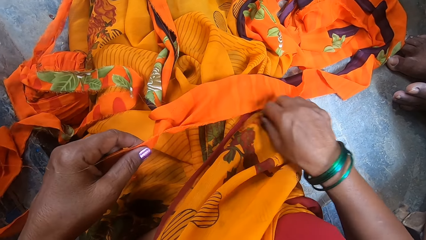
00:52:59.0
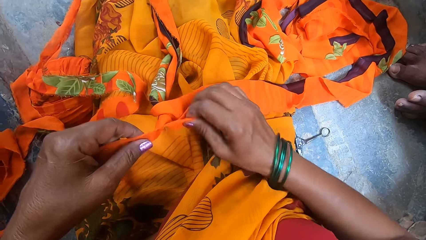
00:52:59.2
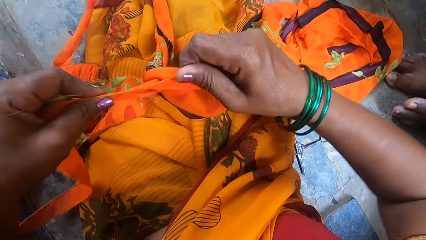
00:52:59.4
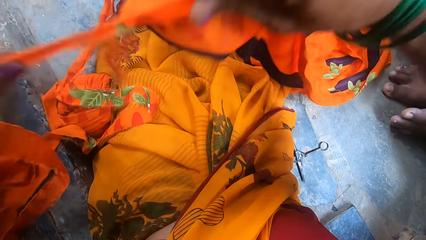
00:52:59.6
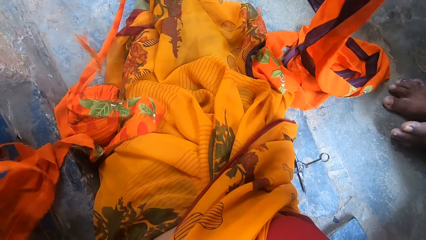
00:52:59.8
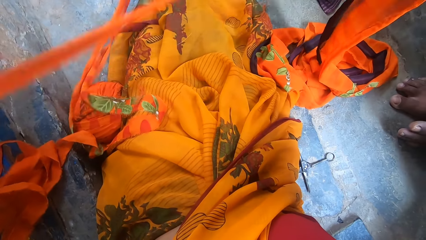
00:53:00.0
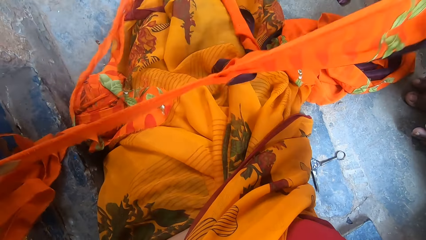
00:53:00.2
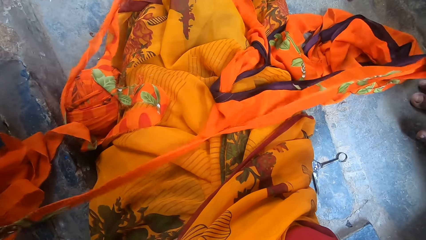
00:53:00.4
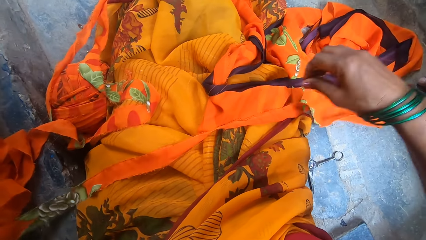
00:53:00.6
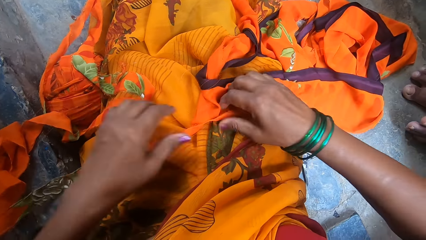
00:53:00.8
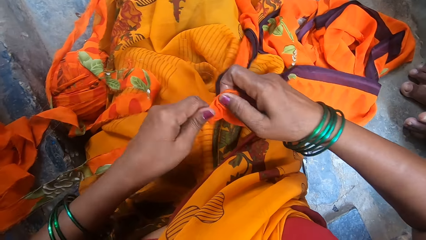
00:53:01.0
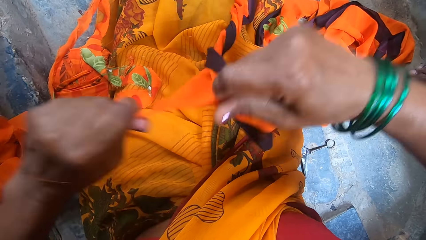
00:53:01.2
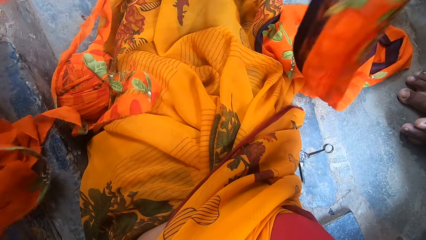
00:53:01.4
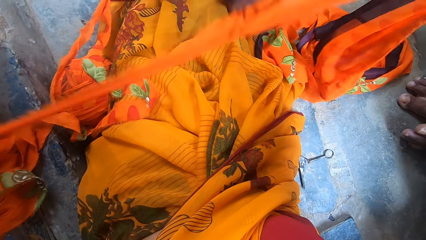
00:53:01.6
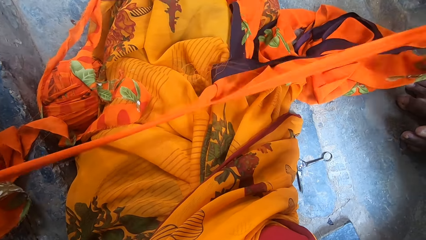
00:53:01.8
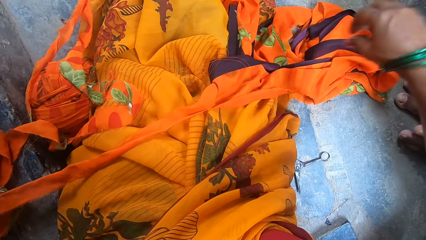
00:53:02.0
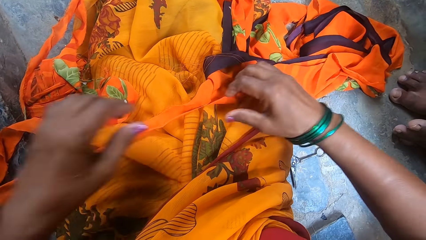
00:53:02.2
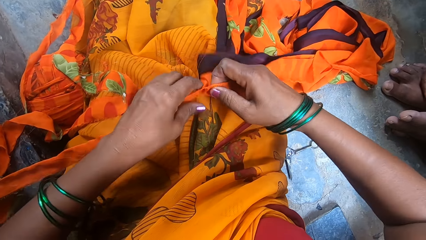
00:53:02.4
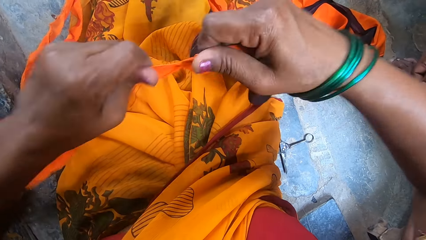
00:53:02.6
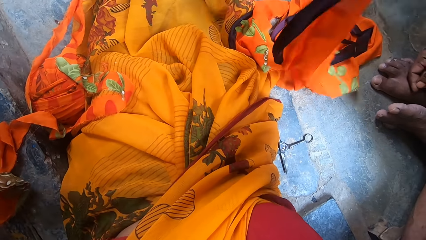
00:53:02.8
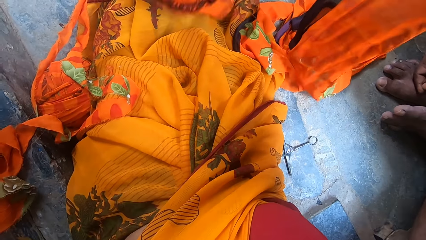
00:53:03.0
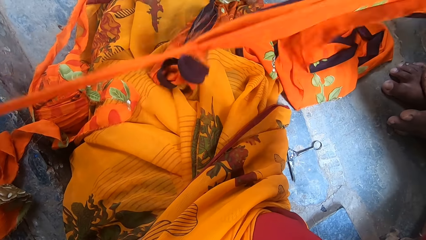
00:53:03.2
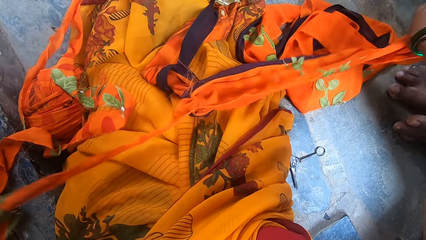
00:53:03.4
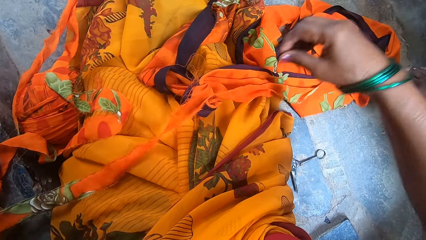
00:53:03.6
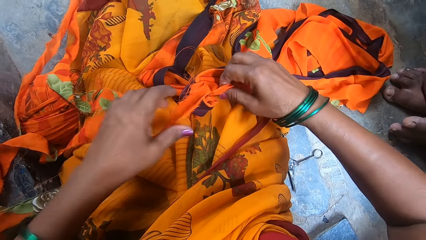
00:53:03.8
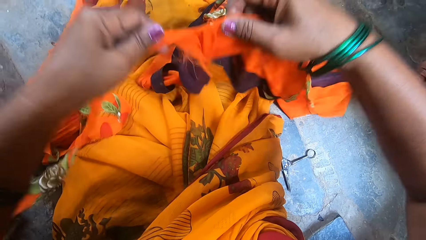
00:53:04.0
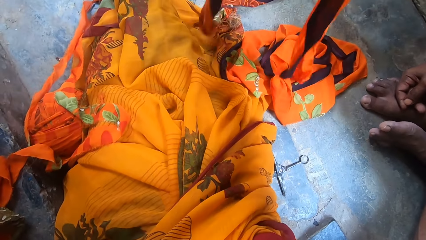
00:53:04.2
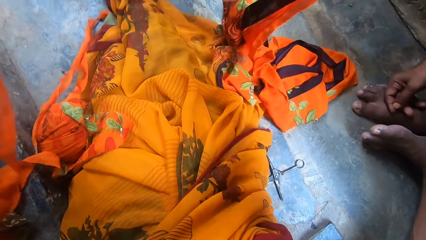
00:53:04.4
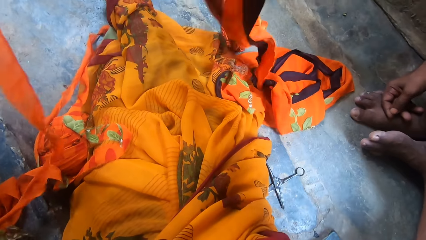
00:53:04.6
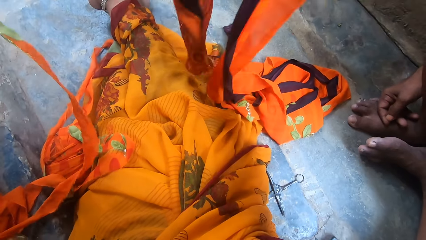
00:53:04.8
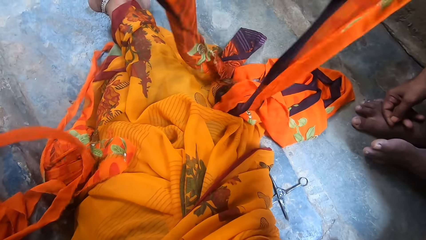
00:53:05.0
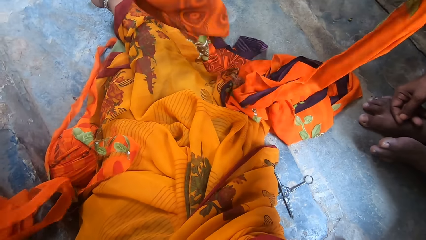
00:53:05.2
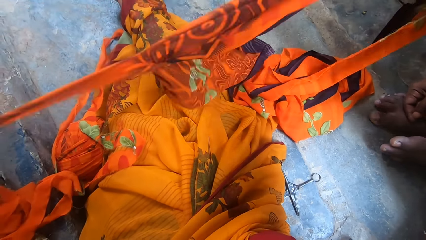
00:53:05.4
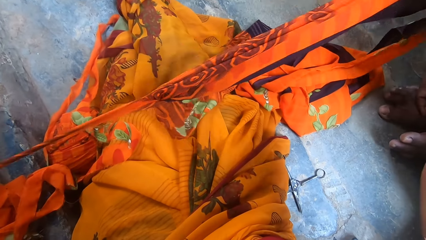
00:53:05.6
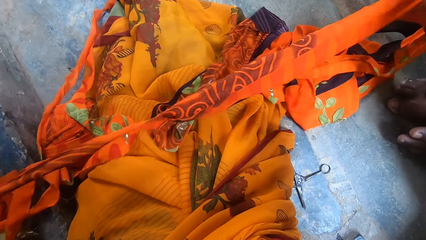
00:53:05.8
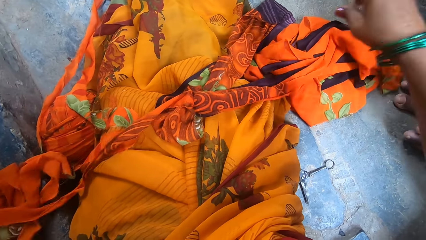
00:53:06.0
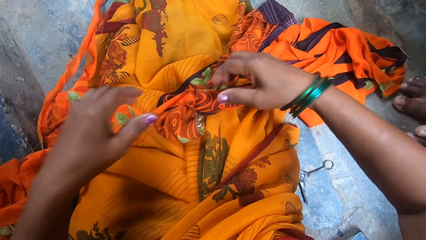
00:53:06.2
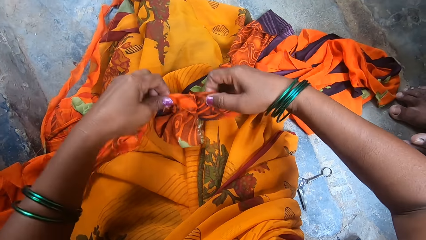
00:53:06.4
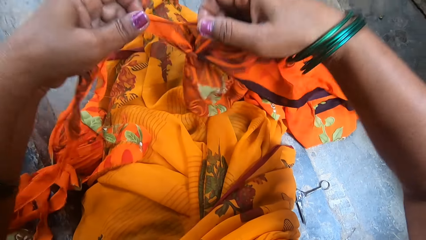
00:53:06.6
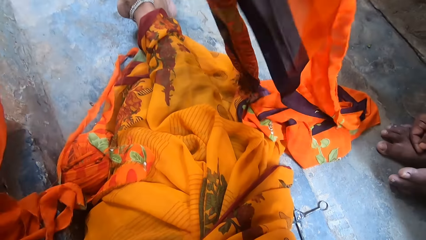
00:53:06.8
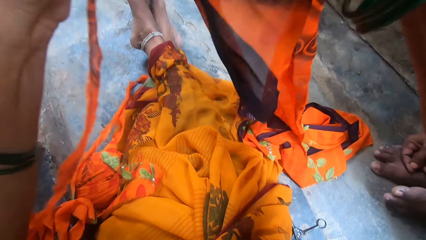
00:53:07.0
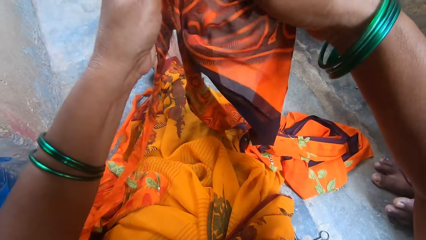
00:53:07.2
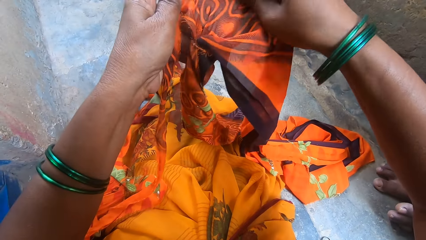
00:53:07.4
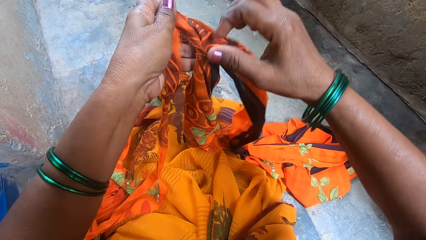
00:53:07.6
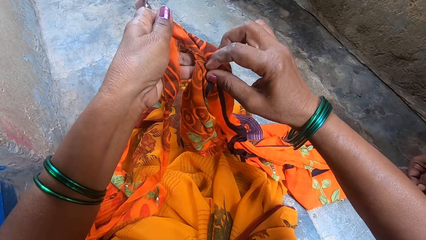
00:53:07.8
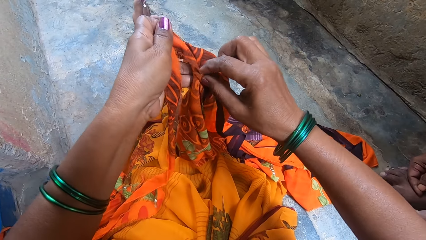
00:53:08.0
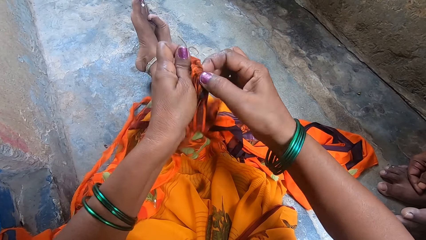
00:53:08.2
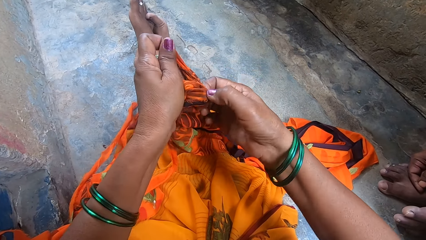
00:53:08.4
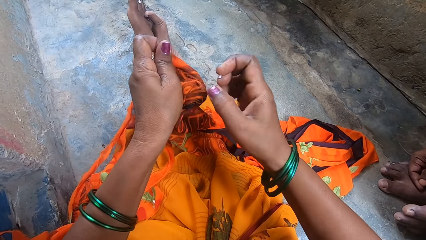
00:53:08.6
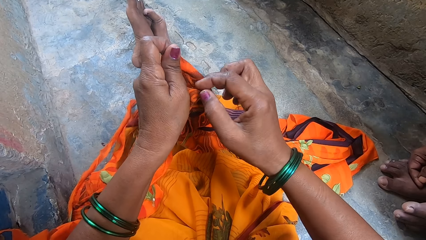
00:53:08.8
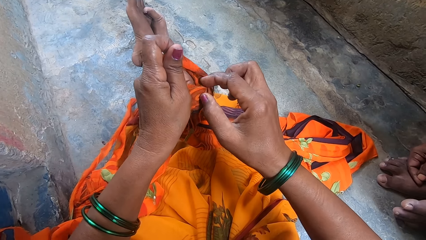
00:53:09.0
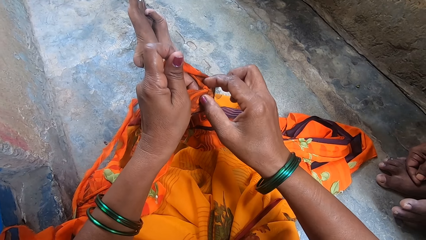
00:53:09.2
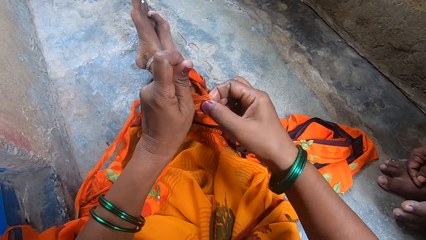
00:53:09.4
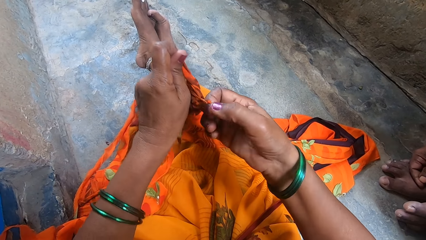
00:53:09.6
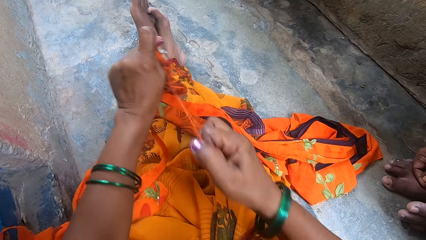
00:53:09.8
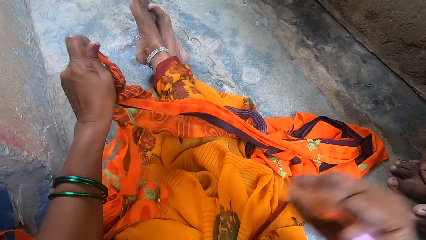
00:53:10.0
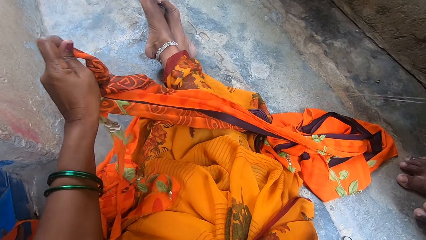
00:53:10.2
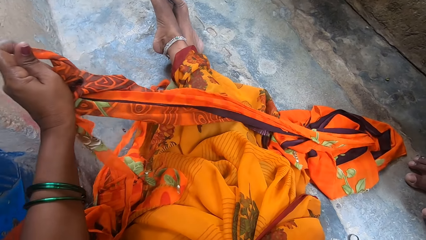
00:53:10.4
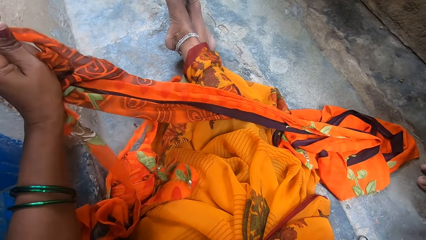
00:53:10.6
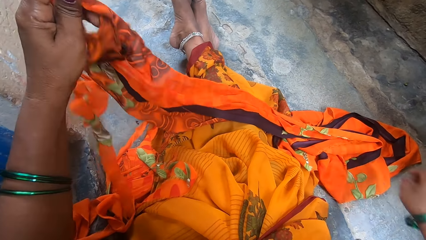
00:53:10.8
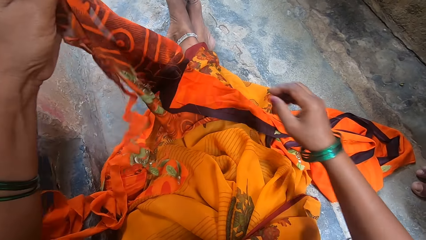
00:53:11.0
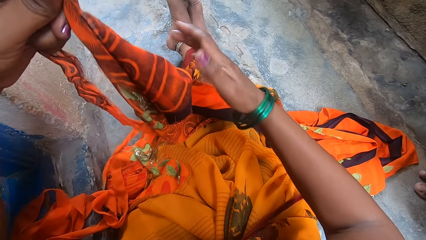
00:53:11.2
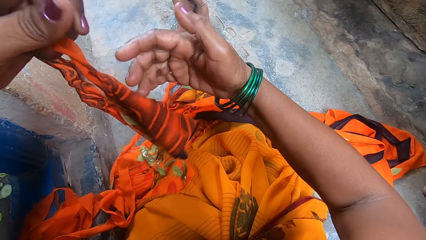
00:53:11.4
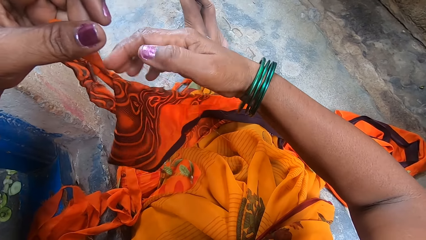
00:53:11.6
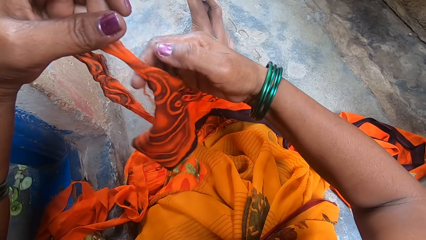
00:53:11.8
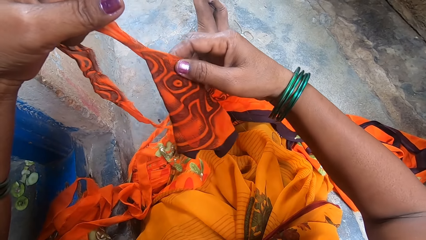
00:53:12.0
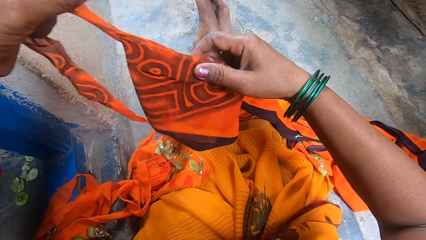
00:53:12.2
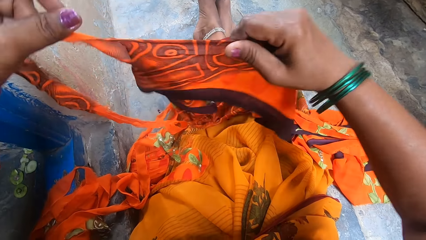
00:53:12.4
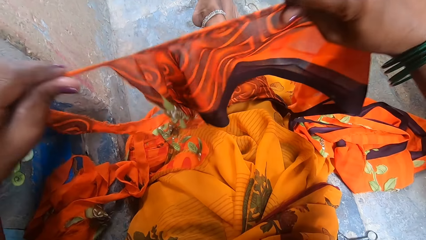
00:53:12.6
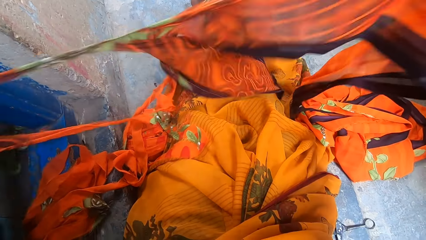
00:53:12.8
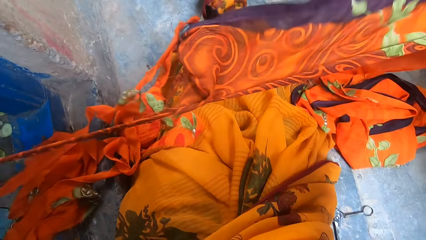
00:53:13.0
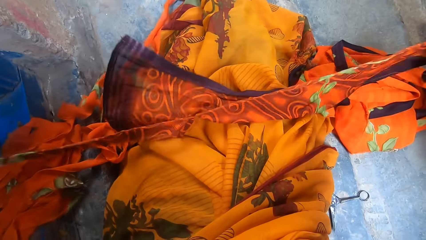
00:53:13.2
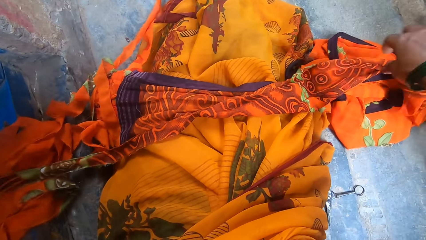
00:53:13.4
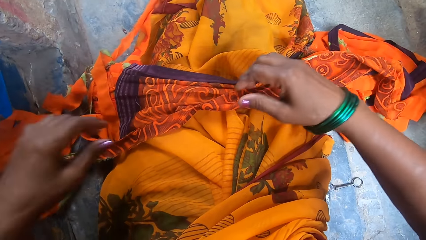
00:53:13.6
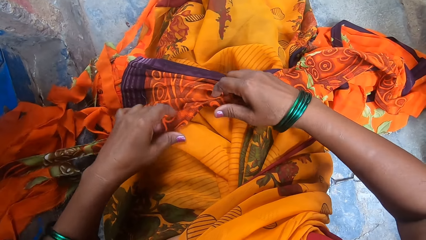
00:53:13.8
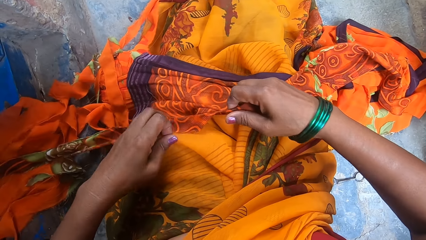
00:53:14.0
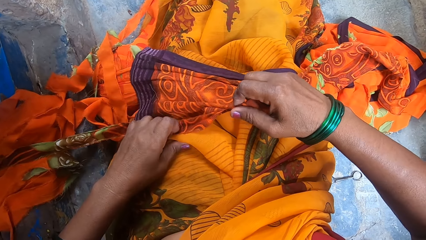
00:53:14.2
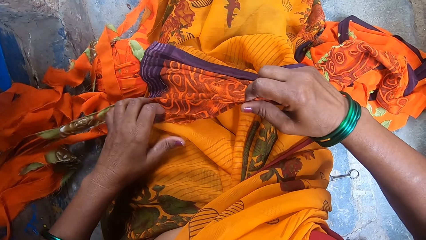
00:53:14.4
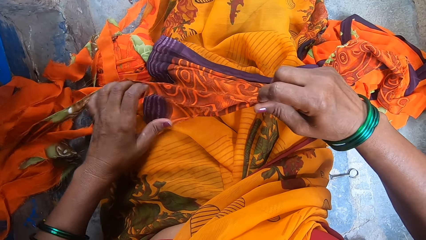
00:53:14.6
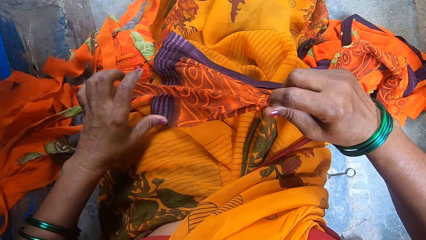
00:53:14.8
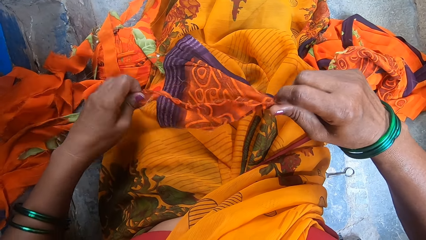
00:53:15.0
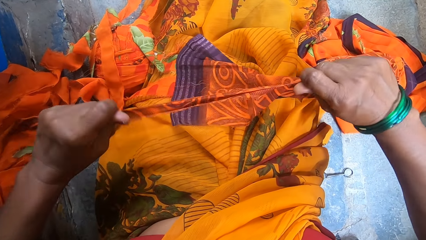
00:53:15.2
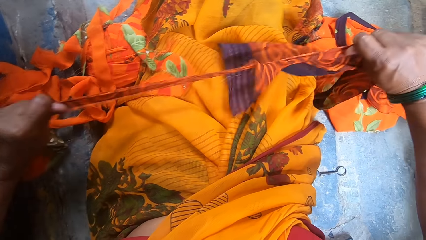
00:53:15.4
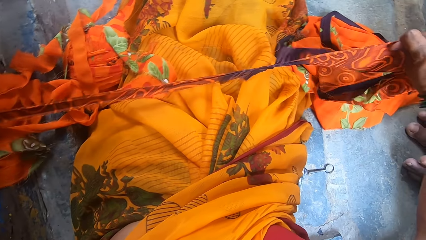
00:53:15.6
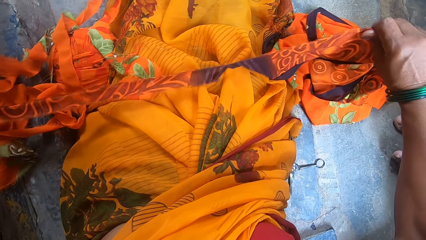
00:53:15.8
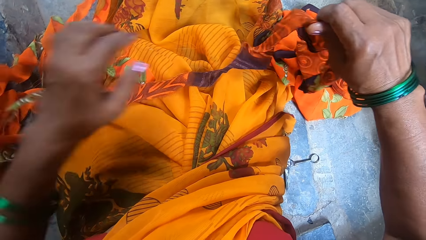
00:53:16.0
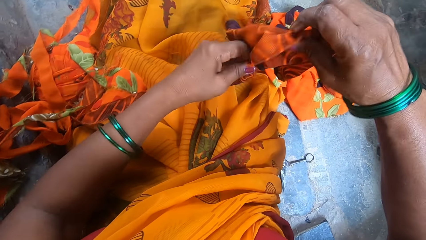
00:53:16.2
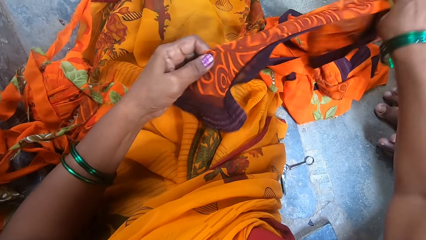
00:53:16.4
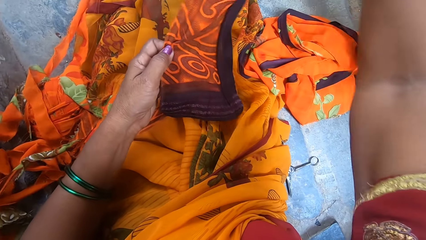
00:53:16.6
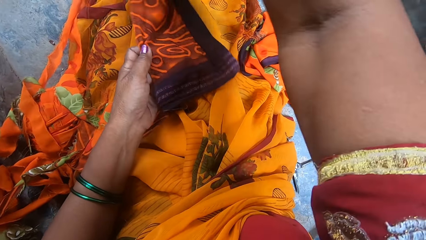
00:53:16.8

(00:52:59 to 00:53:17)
The camera wearer places the pair of scissors on the floor. She tears the fabric. A man appears near the camera wearer. The camera wearer drops the fabric on her thighs. She picks up the fabric. She tears the fabric into pieces. She drops the fabric on her thighs. She picks up the fabric. She tears the fabric into pieces. She drops the fabric on her thighs. She picks up the fabric. She tears the fabric into pieces. She drops the fabric on her thighs. She picks up the fabric. She holds the fabric. She pulls out a thread from the cloth. She tears a string. She holds the fabric. She tears the fabric apart. She drops the fabric on her thighs. She picks up the fabric. She tears the fabric.
